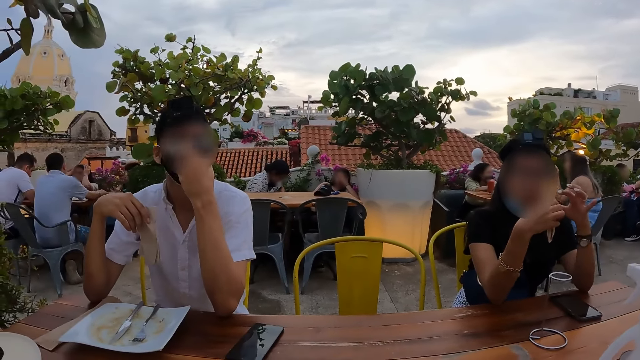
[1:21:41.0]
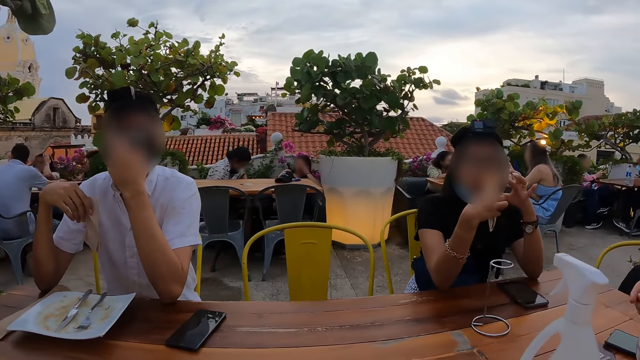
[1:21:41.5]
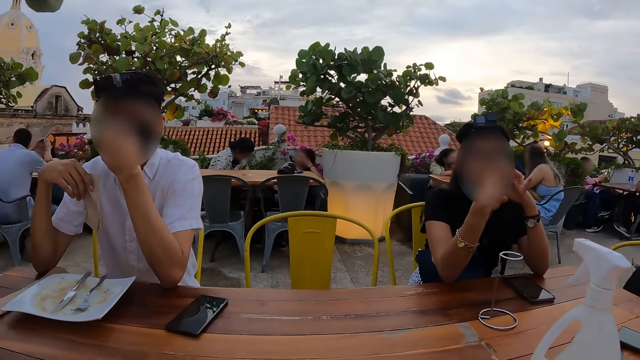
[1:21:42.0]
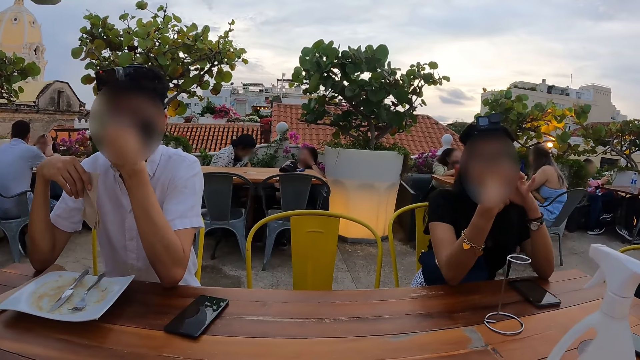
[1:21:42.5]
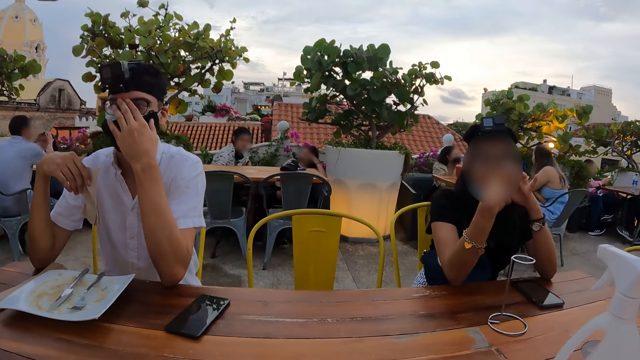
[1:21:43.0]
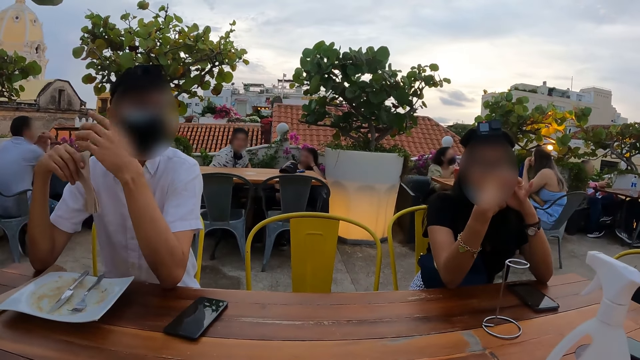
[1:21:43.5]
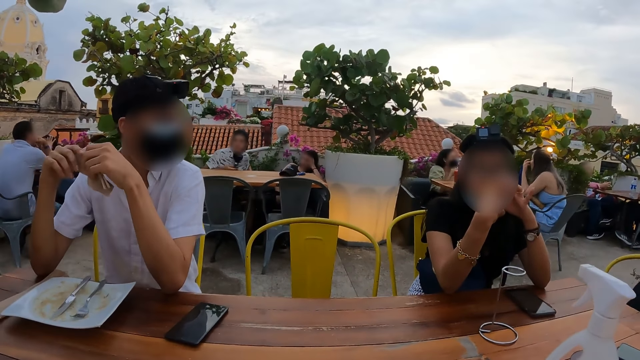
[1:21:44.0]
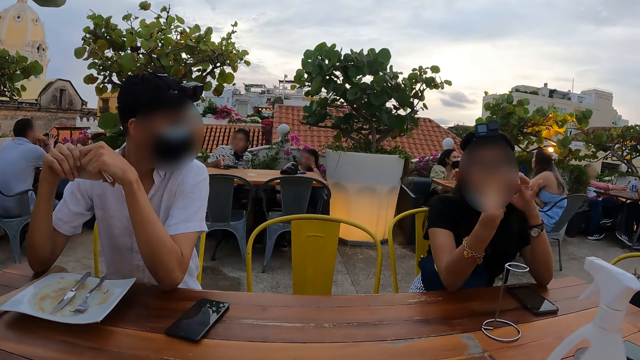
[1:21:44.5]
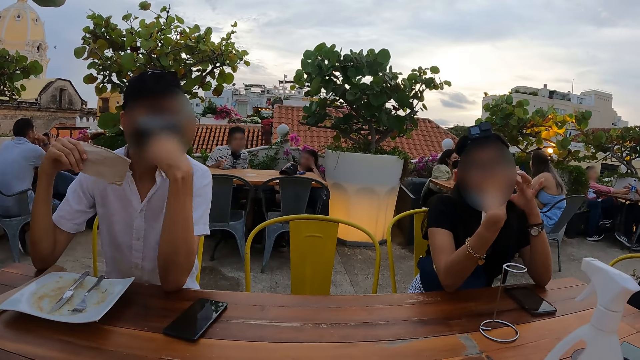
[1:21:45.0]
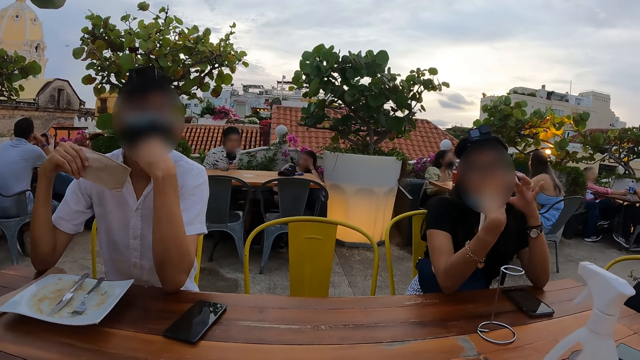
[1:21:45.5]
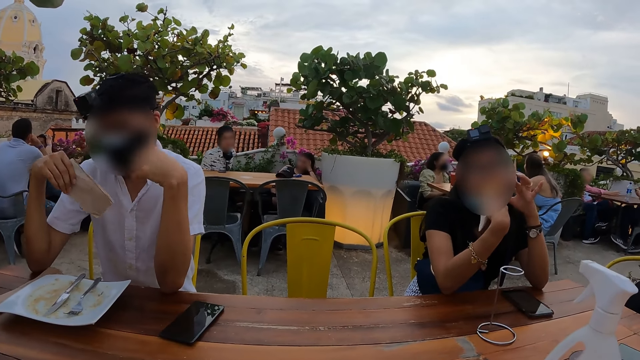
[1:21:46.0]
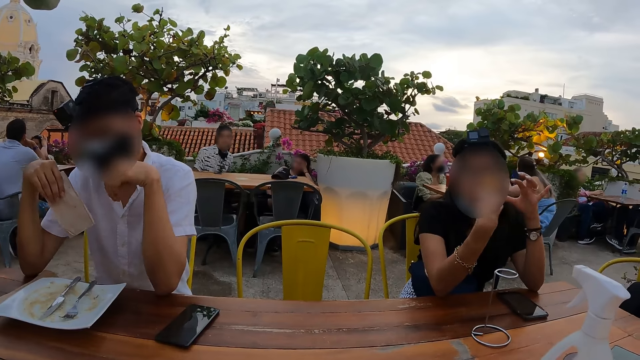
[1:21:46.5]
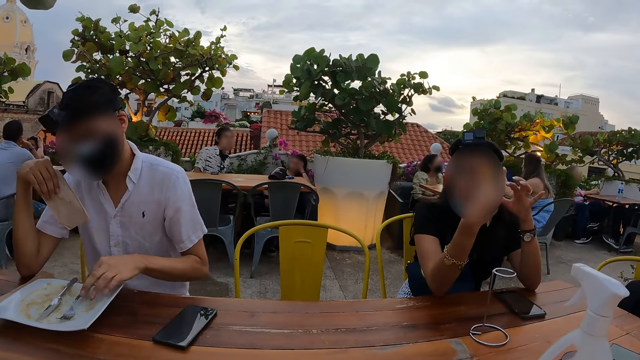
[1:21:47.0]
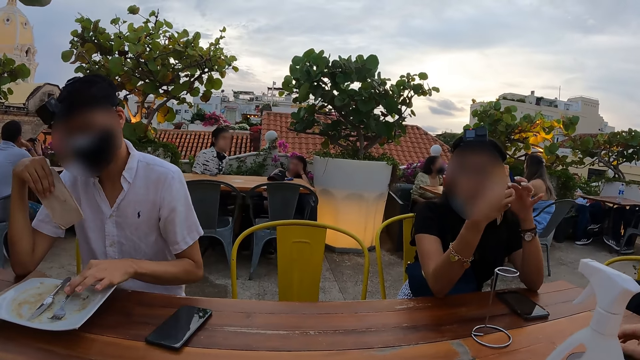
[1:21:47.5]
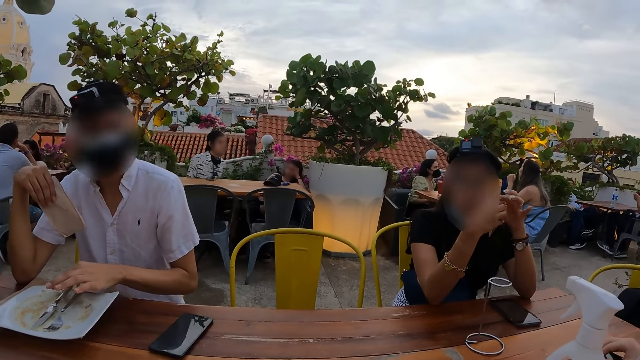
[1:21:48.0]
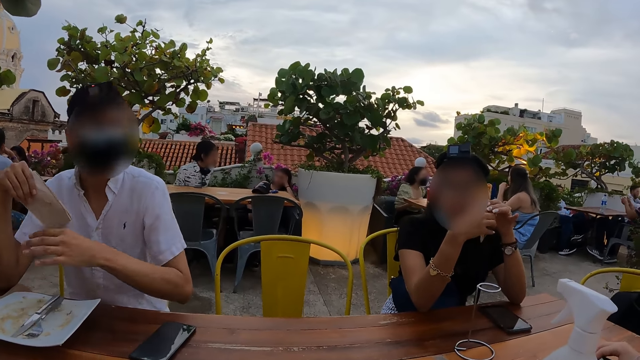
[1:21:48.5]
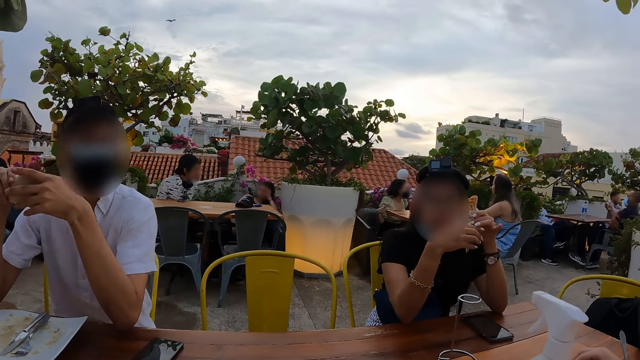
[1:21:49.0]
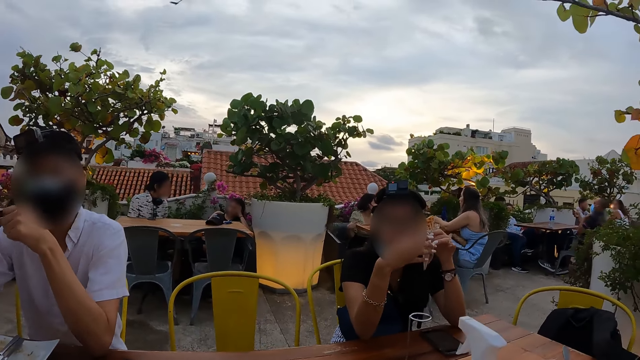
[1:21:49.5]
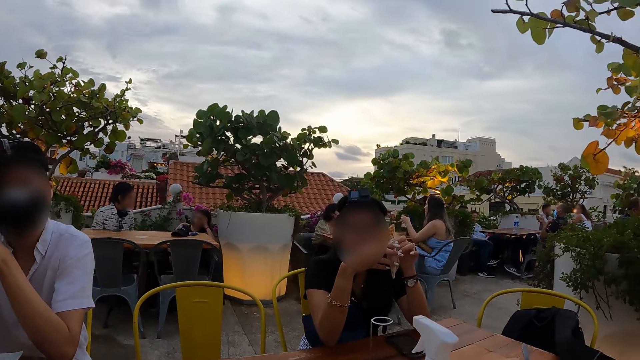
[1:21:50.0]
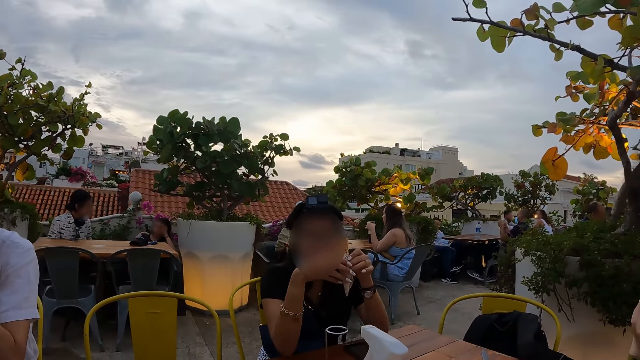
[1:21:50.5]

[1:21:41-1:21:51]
A person looks around. The camera wearer moves a fork on the table.

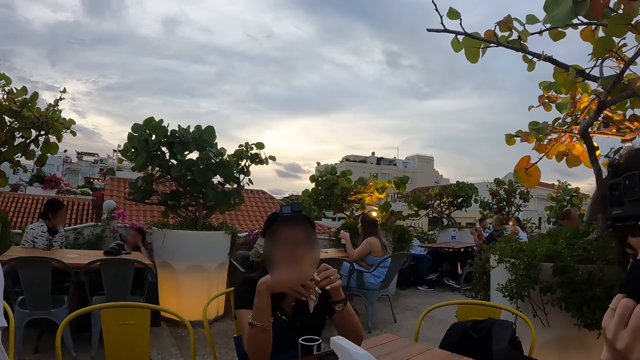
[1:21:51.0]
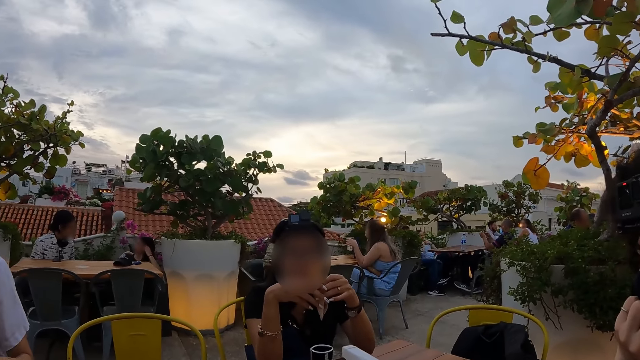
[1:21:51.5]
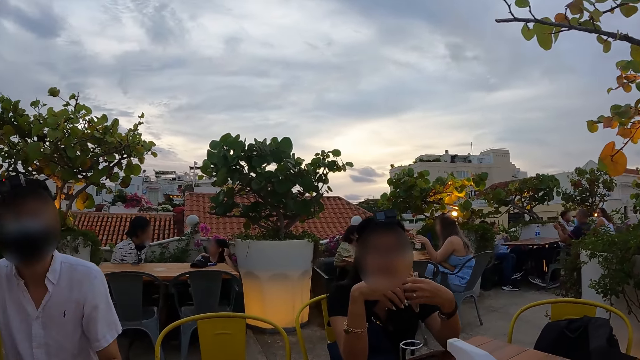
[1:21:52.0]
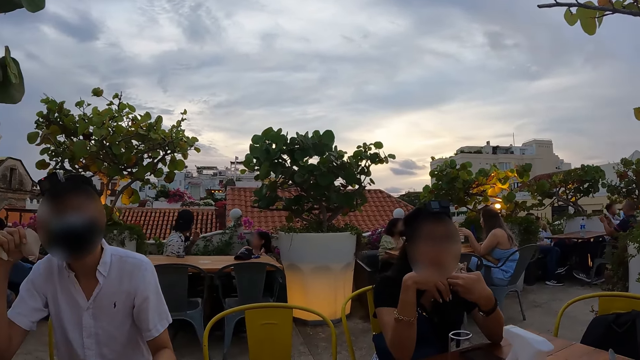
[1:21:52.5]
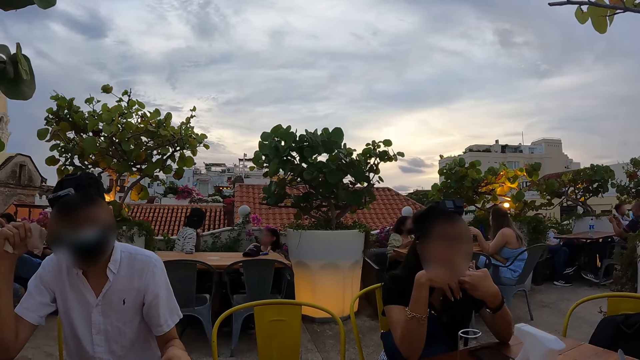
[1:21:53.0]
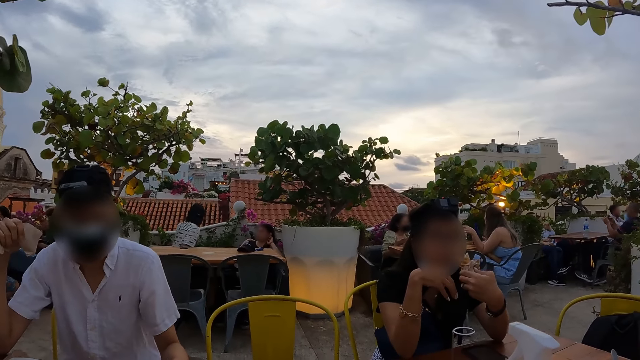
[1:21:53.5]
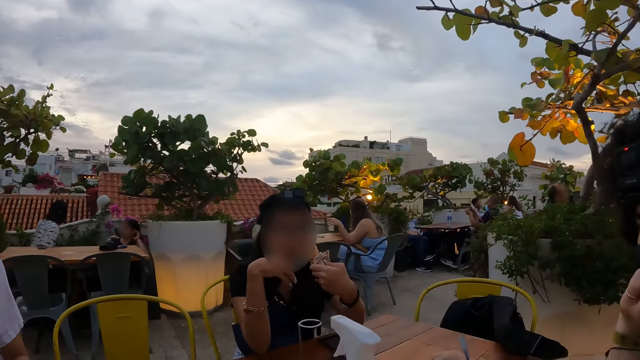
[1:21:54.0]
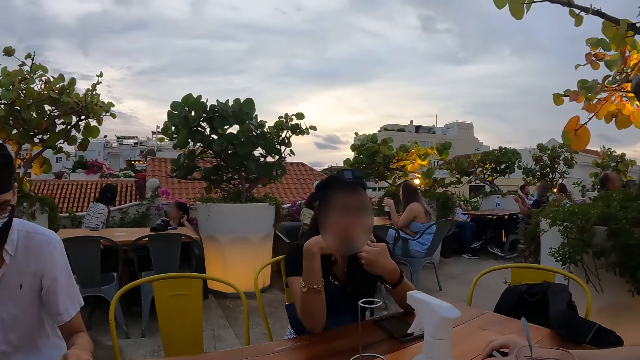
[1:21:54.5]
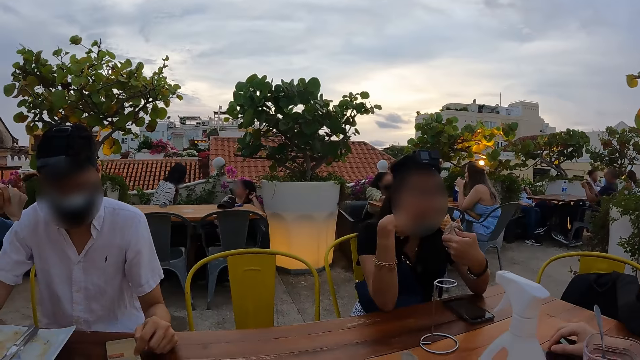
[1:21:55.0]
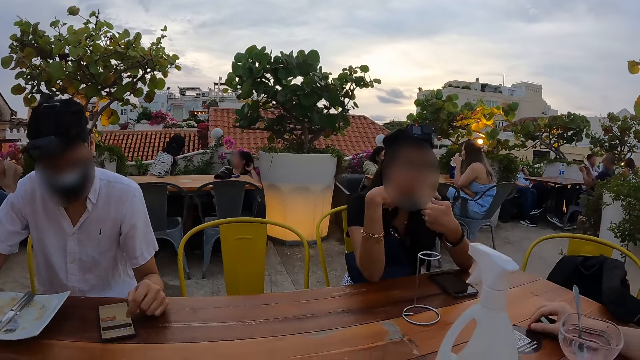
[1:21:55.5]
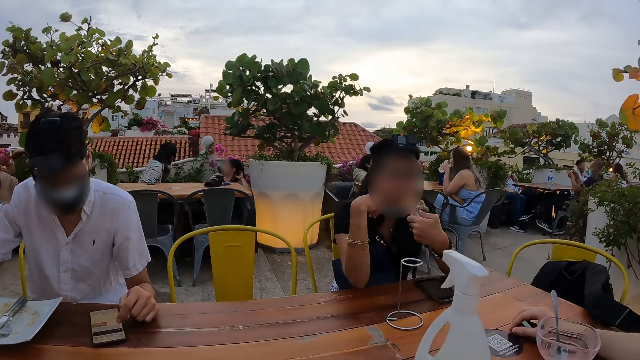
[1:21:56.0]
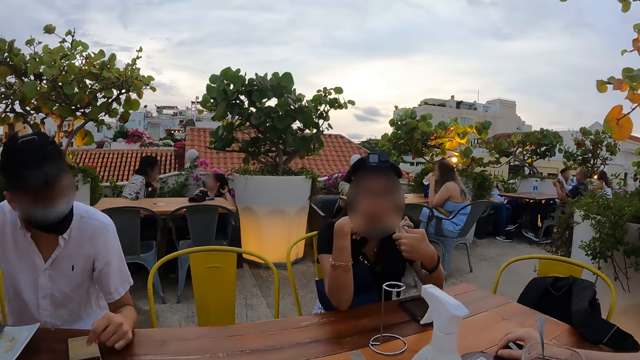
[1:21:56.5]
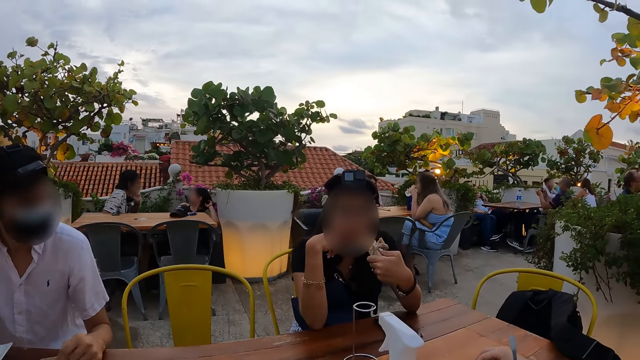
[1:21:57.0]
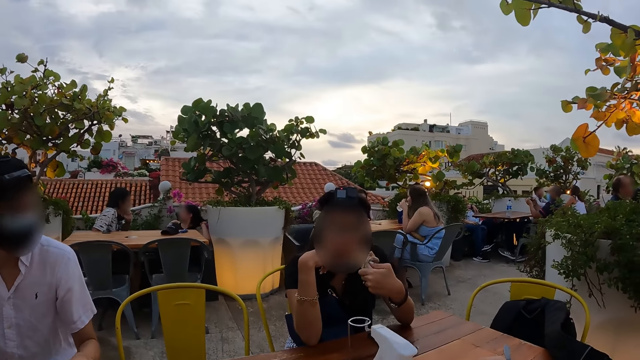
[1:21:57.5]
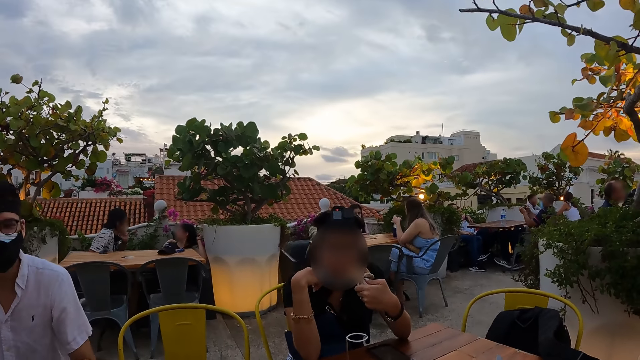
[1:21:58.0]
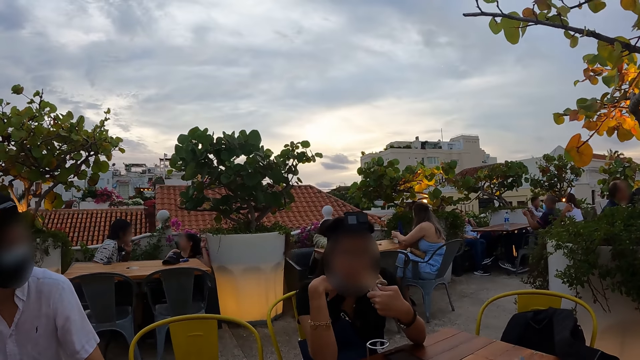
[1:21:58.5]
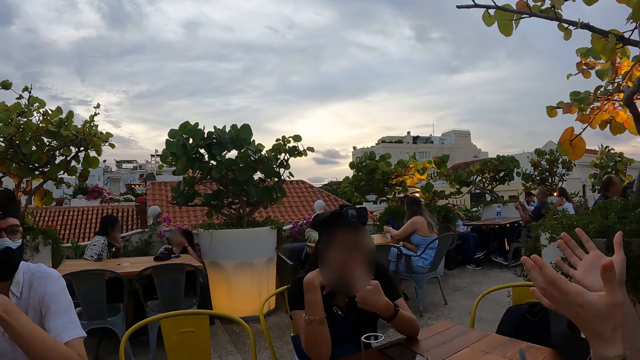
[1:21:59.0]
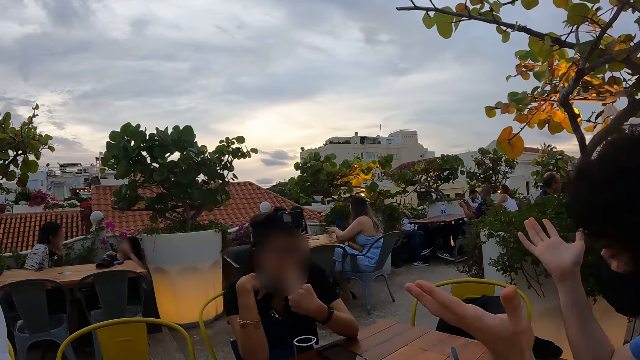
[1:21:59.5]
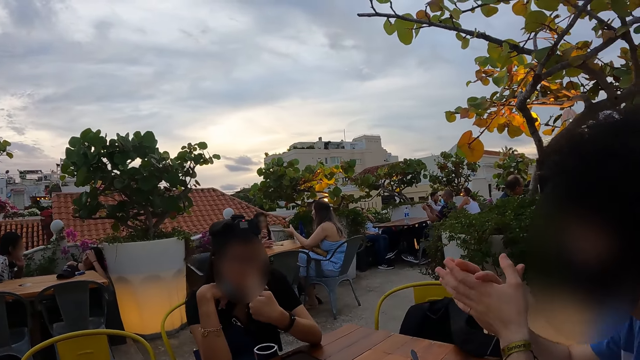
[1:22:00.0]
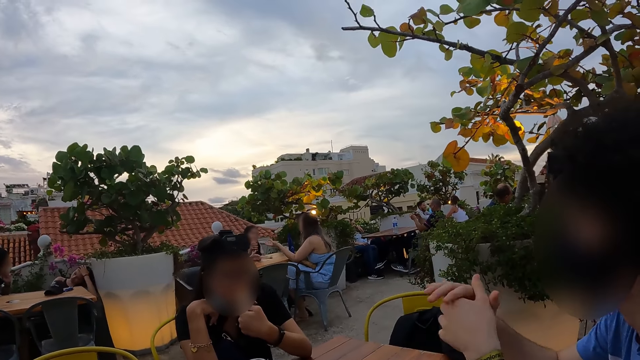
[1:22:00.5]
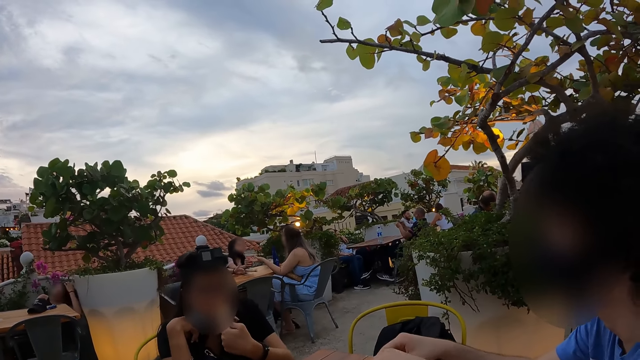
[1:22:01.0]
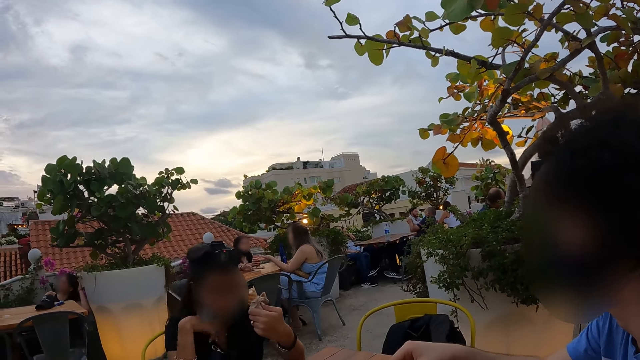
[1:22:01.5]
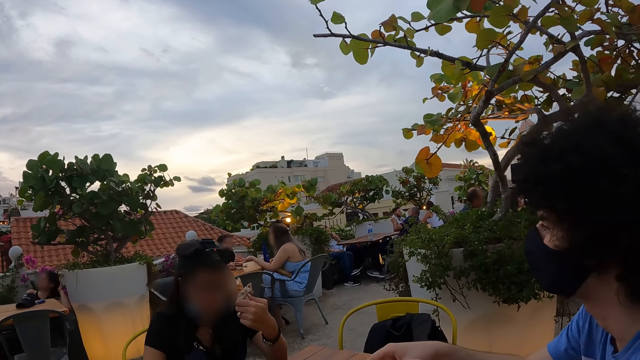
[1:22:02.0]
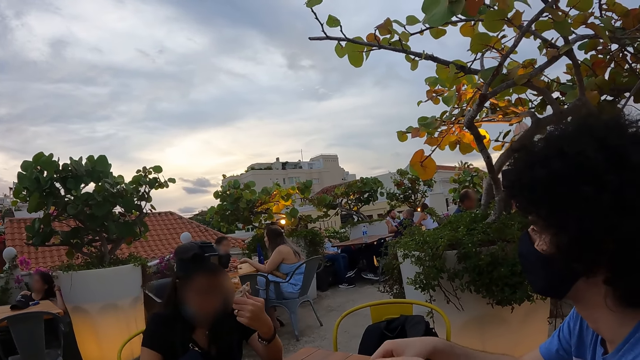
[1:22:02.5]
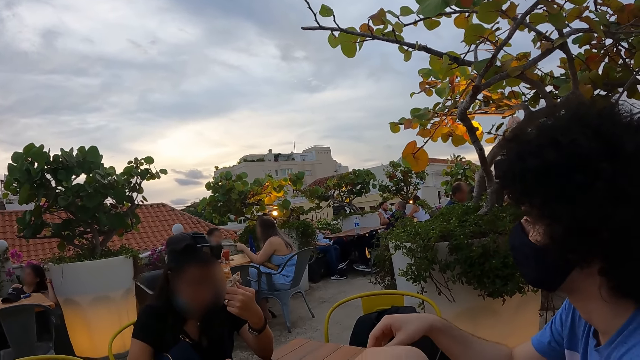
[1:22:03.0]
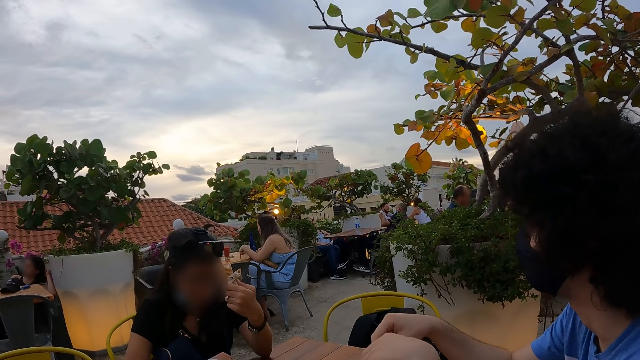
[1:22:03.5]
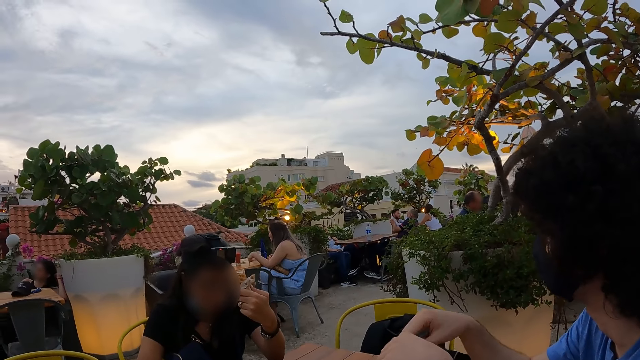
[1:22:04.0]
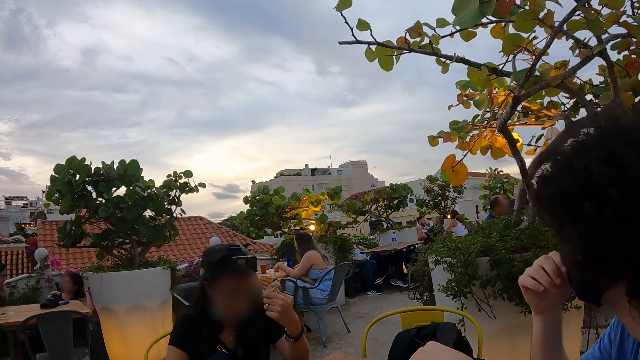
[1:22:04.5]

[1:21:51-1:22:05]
A person eats ice-cream. Another person operates the phone. A third person moves the hands. The third person looks around.
